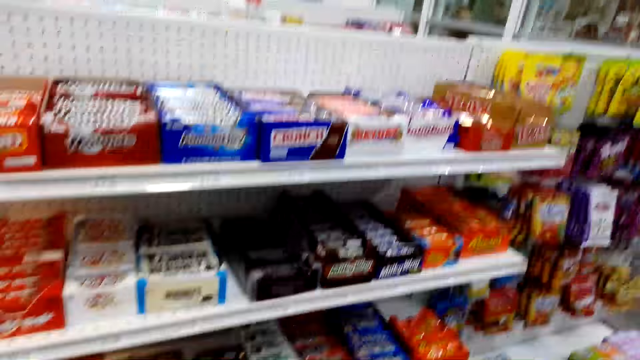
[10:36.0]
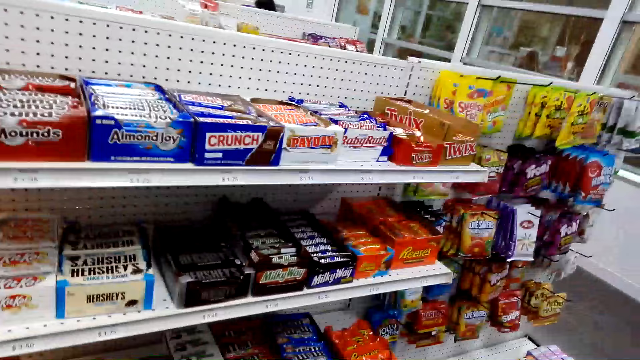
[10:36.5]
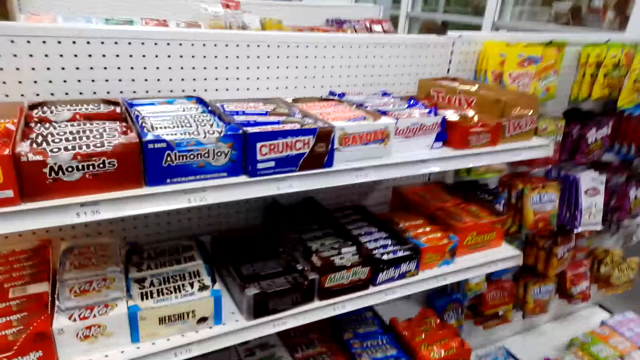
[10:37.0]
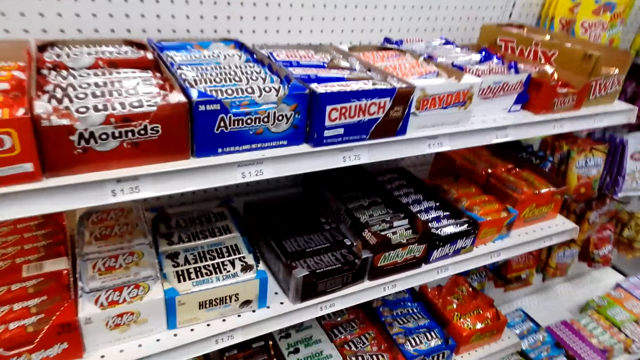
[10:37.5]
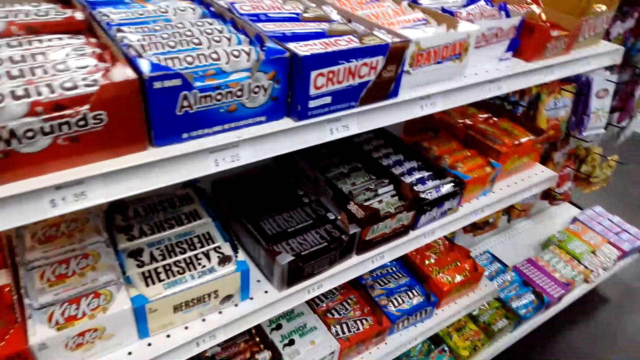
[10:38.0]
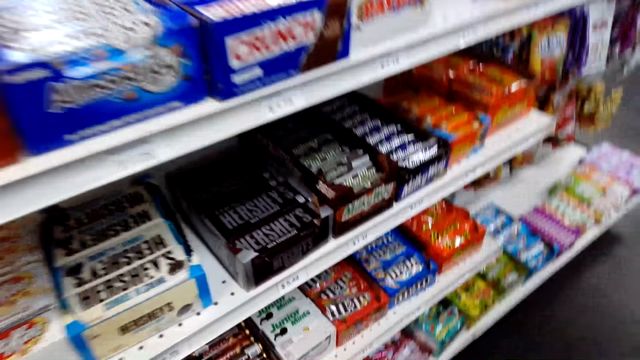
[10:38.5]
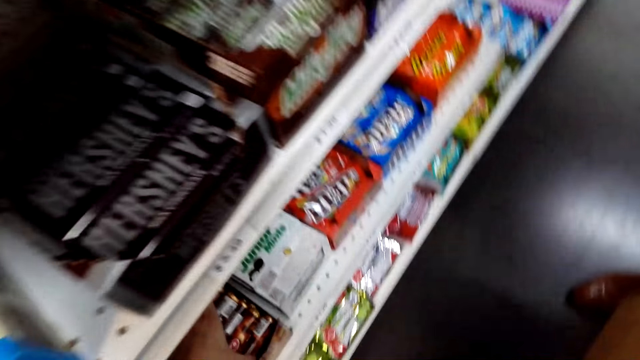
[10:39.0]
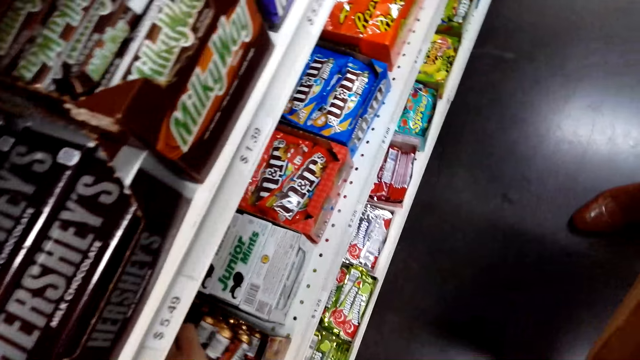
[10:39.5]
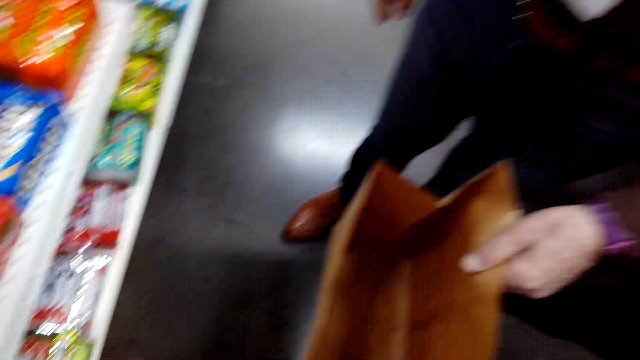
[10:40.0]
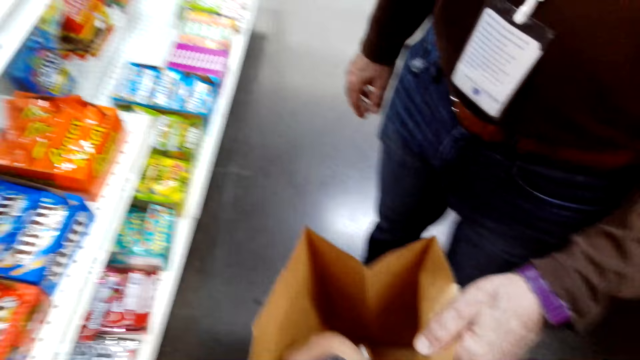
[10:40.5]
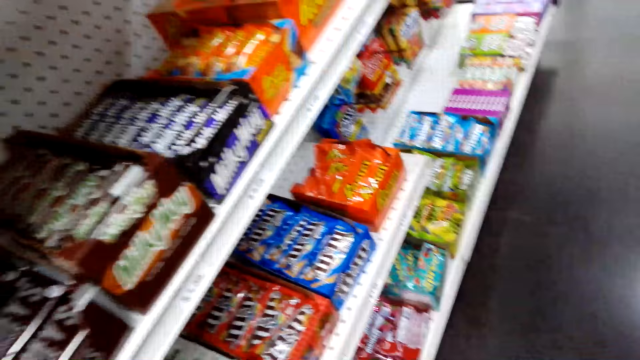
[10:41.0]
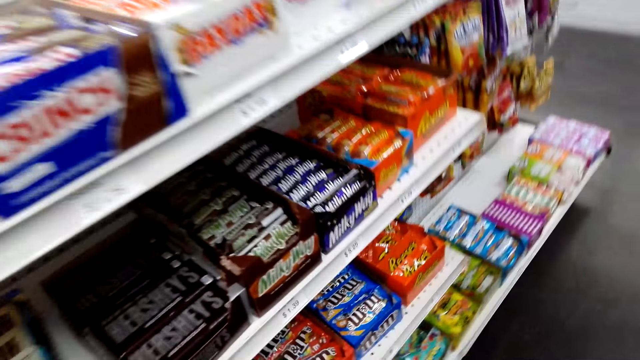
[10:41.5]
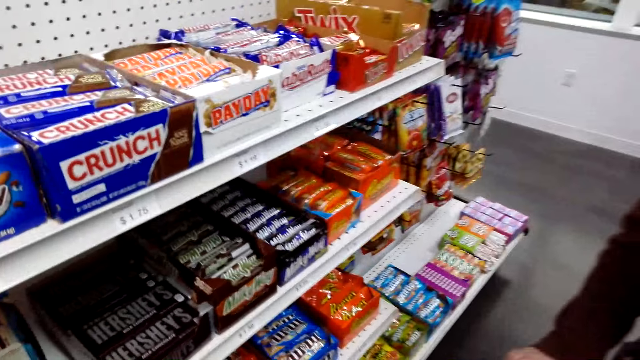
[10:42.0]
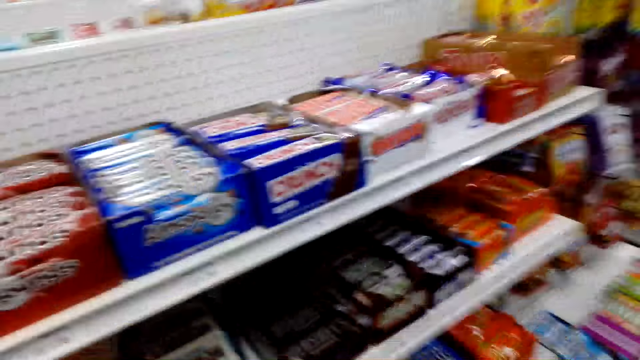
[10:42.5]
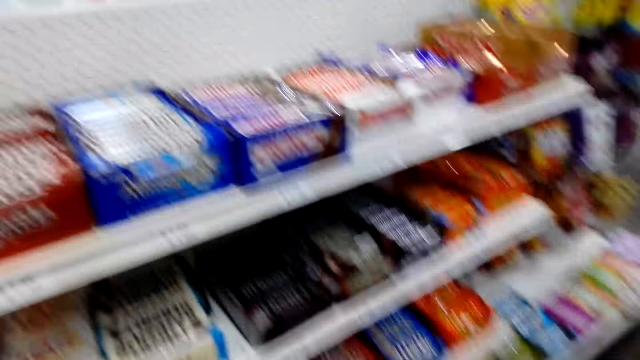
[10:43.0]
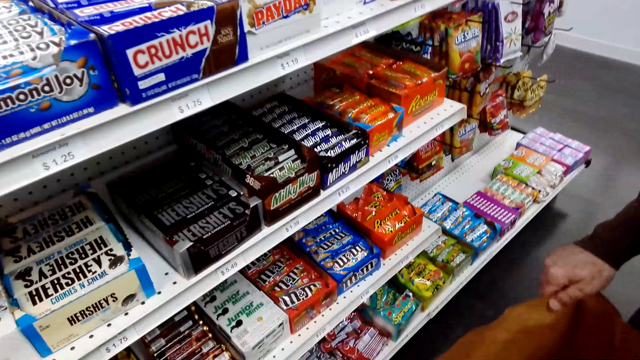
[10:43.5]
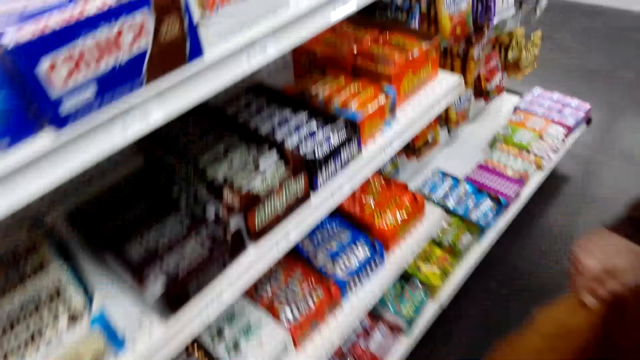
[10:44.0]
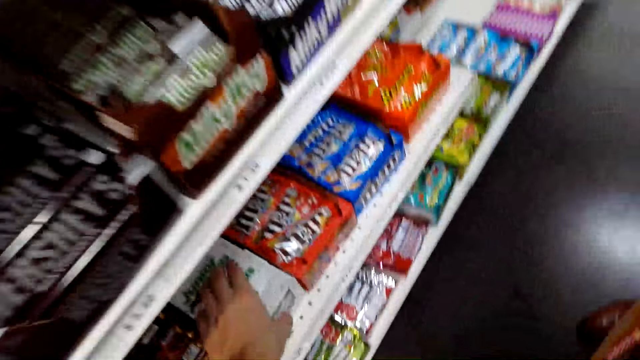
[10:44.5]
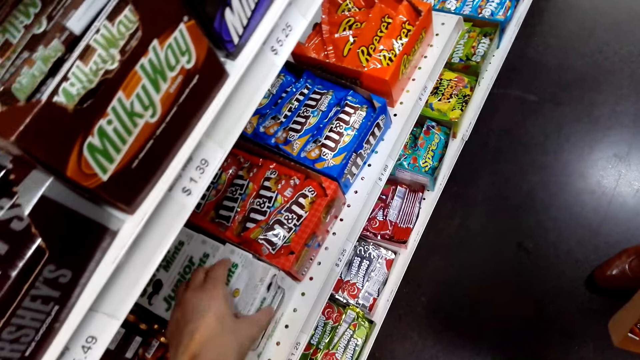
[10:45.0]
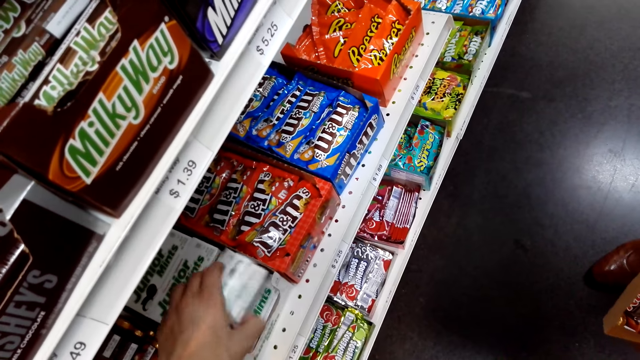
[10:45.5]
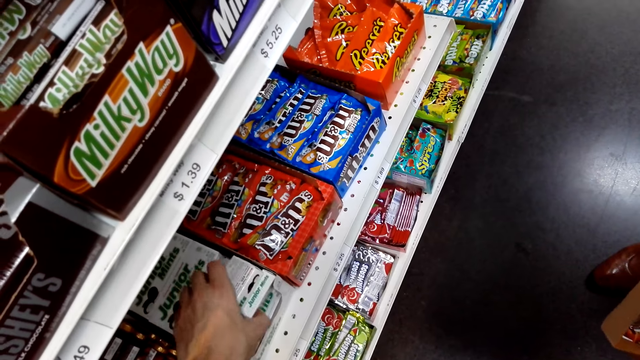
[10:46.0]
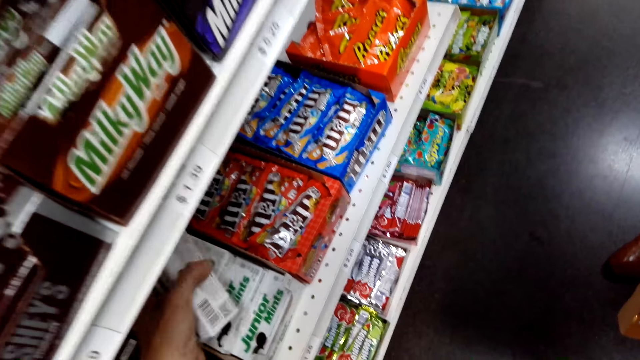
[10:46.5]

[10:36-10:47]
The camera wearer converses. They place the sweets in the shopping bag. They pick the items on the shelf. They pick the sweets from the shelf.

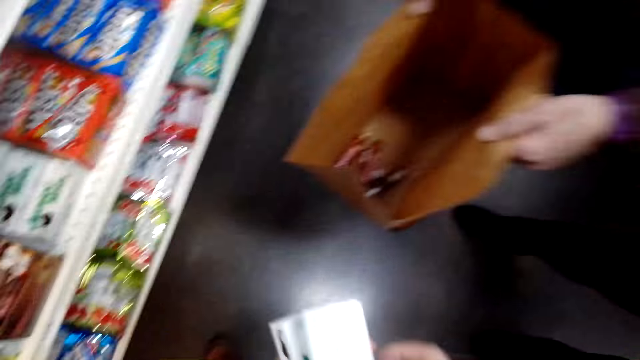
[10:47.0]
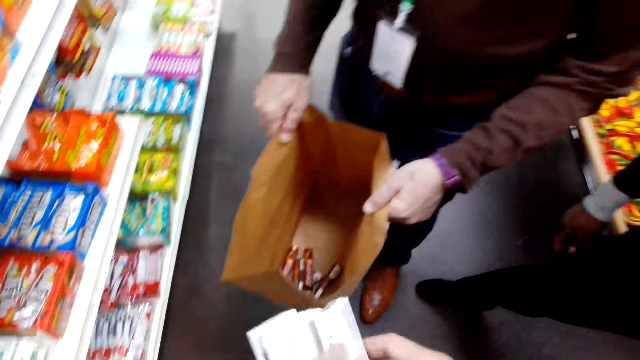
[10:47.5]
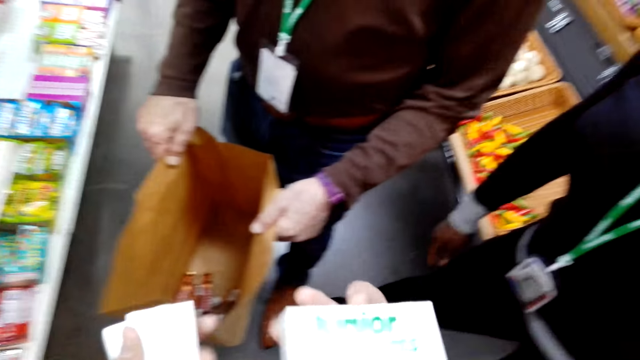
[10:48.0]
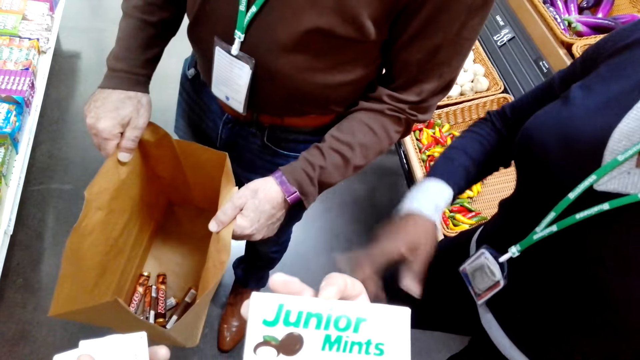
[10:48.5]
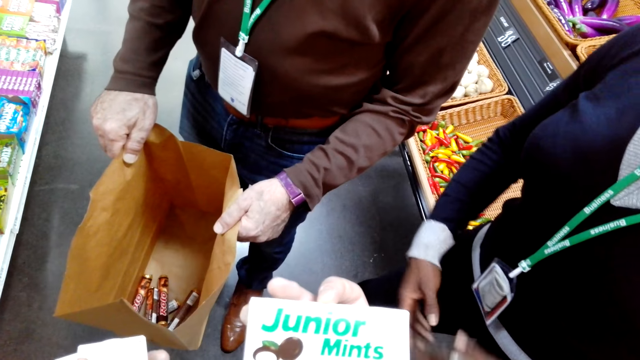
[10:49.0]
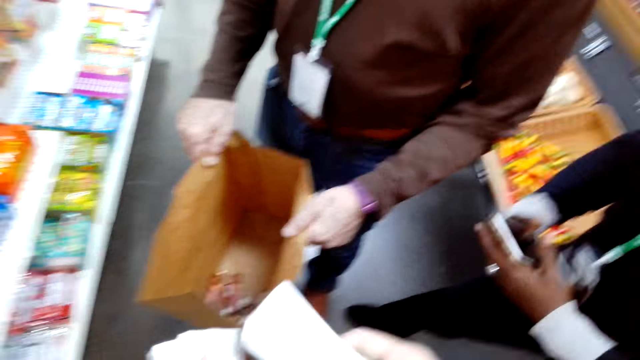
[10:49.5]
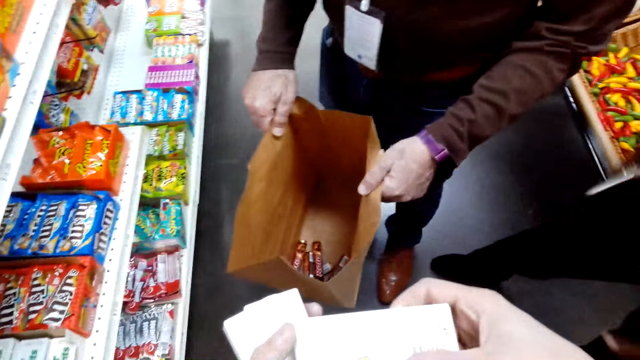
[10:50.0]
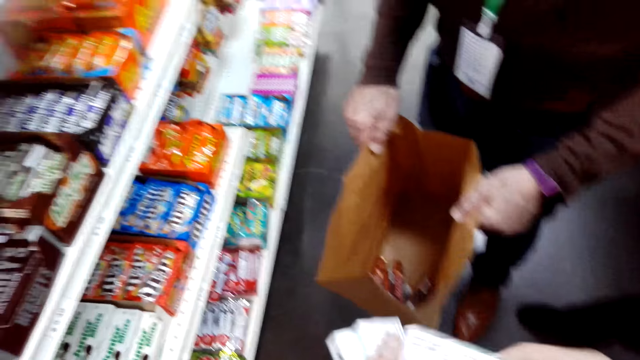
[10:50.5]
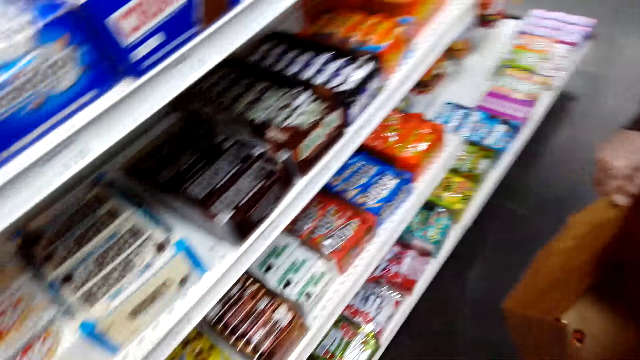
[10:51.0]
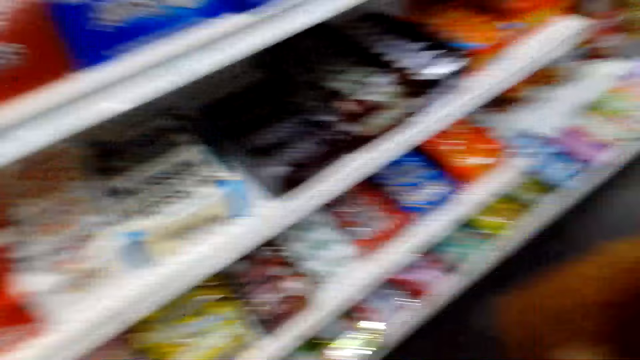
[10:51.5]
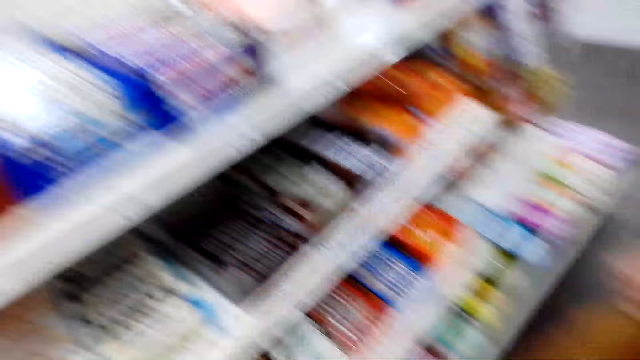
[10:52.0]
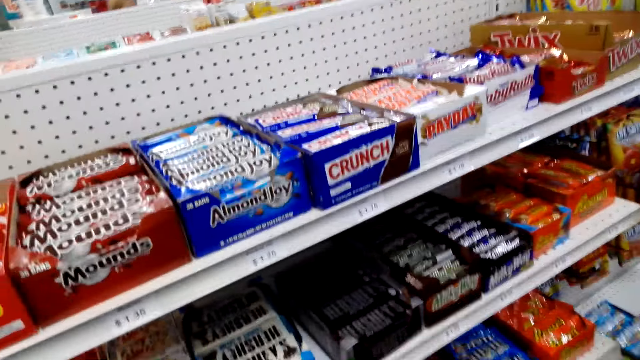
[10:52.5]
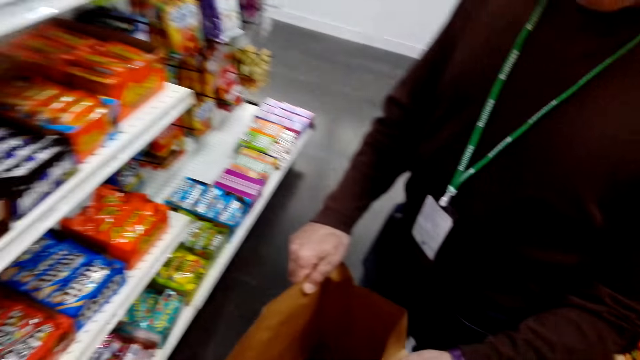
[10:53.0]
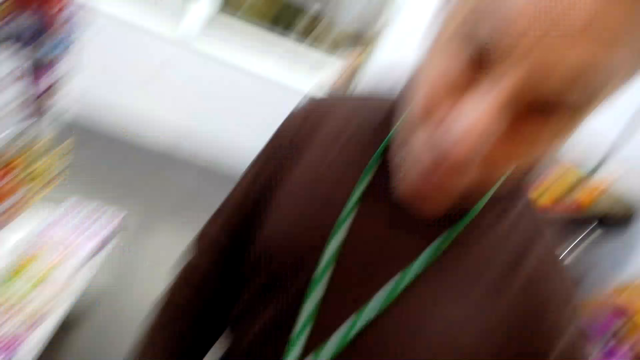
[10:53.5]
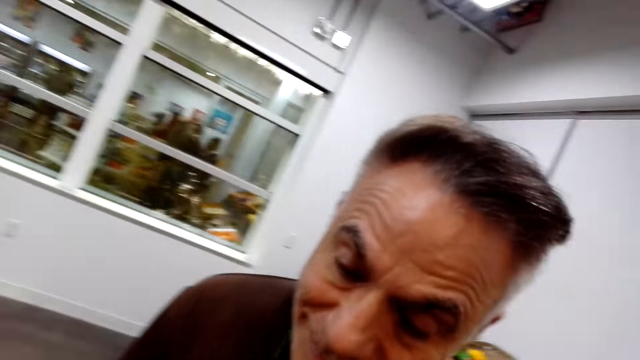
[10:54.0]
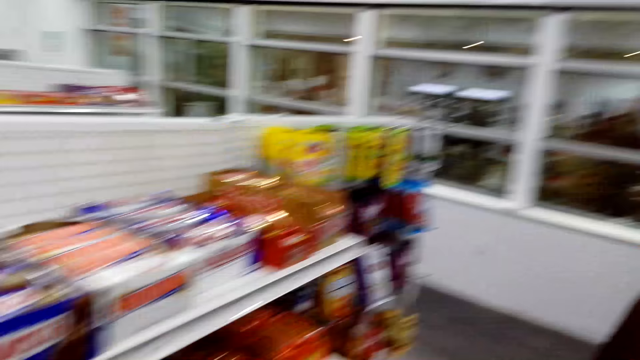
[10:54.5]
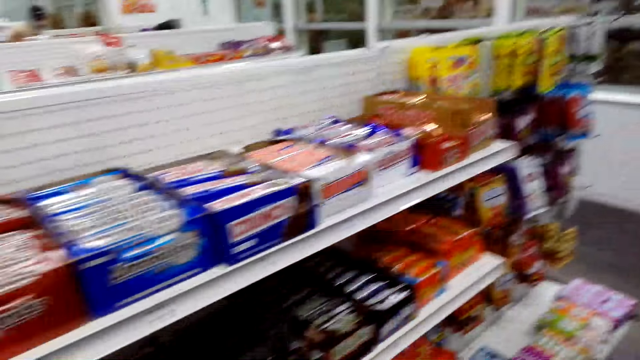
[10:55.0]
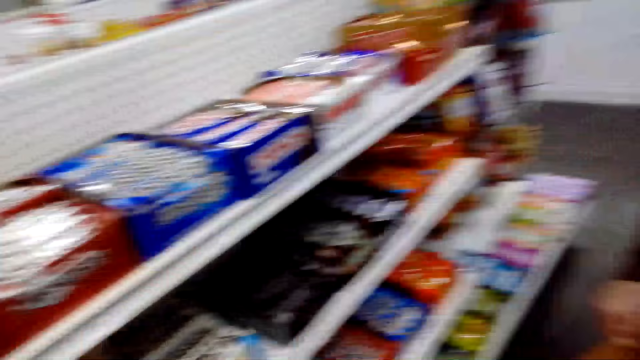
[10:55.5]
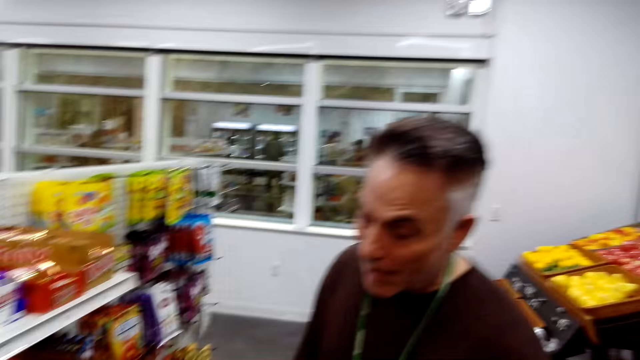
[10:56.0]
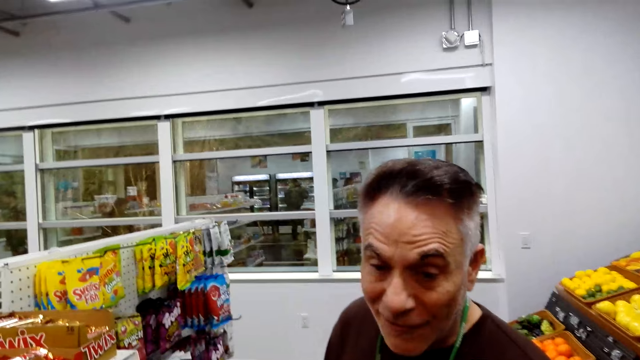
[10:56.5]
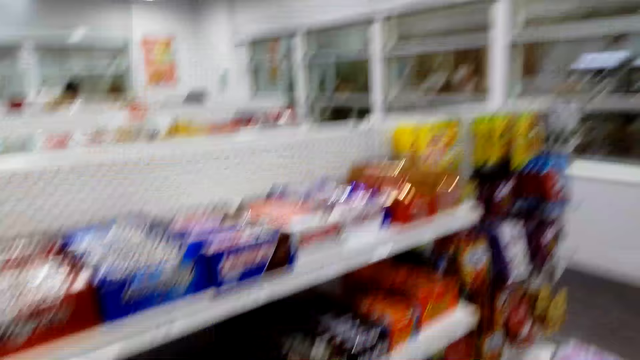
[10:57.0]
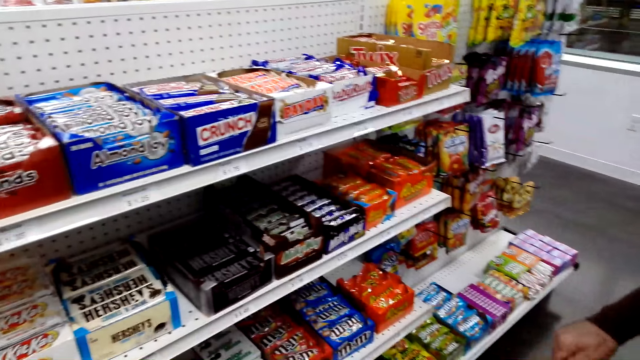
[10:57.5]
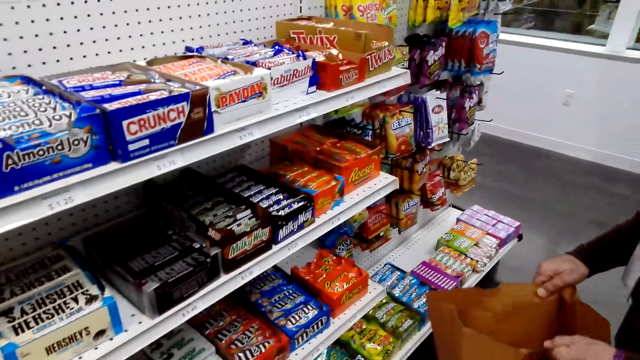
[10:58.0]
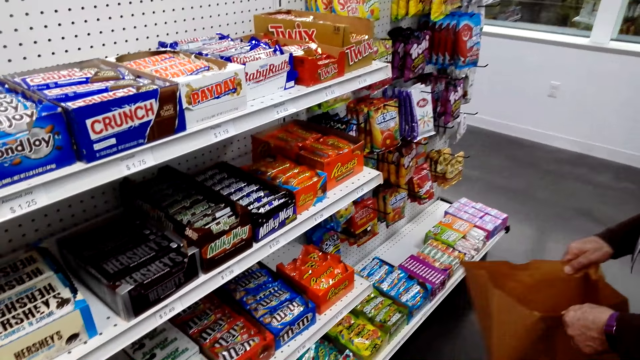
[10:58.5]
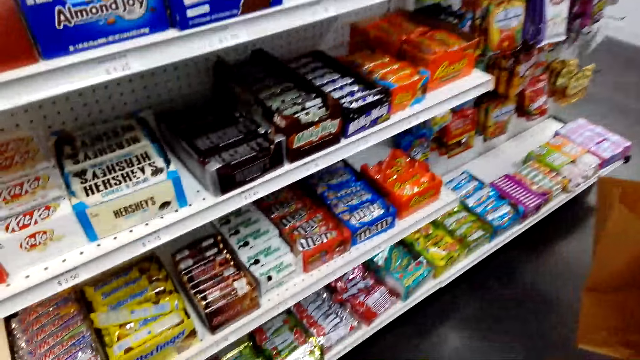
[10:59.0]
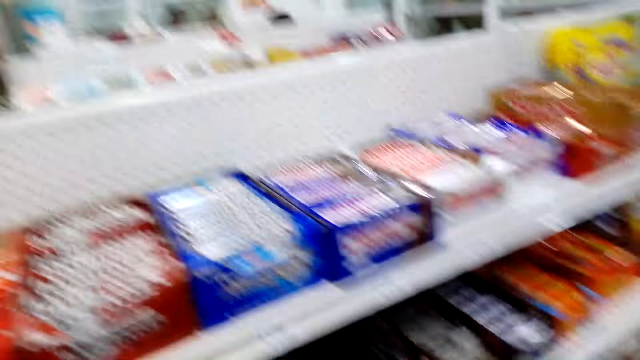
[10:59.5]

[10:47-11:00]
A woman stretches her hand. The woman converses. The camera wearer looks at the items in her hand. She puts the items in the carrier bag. A man converses.
